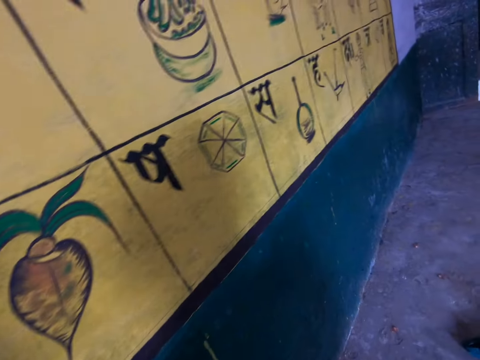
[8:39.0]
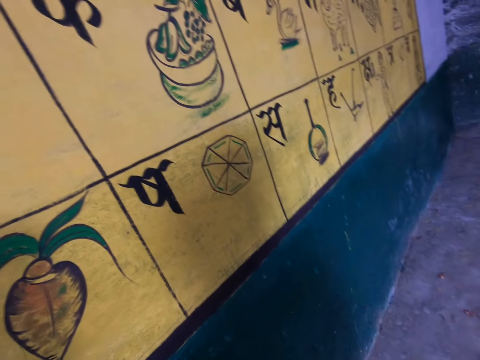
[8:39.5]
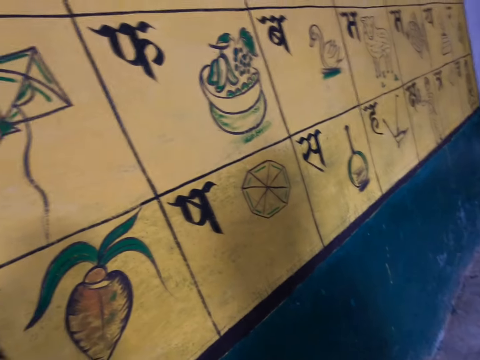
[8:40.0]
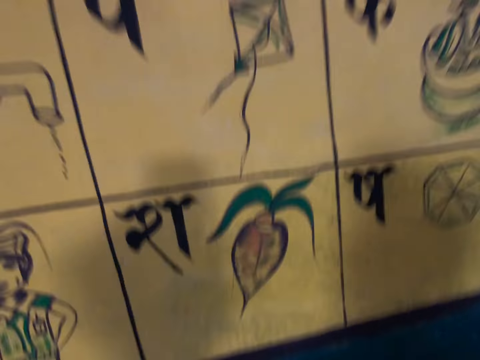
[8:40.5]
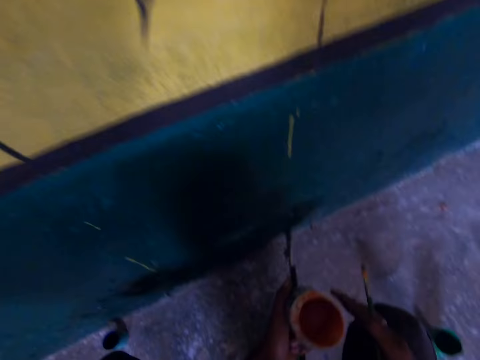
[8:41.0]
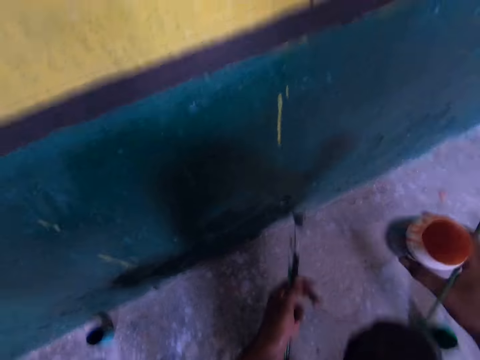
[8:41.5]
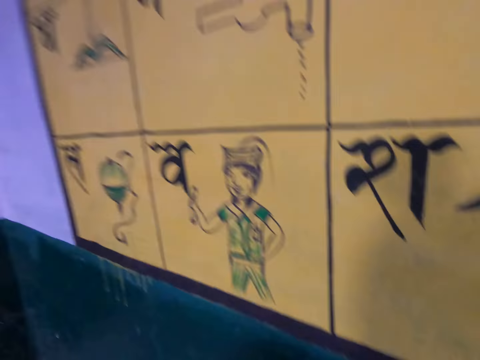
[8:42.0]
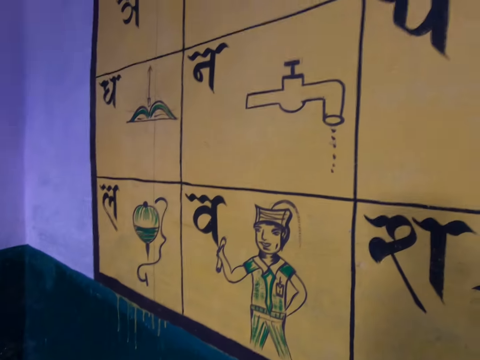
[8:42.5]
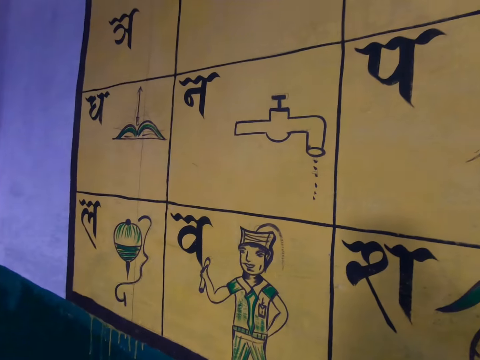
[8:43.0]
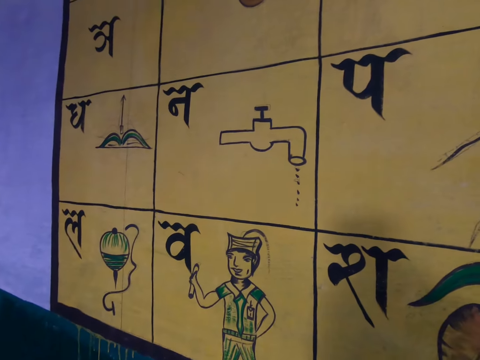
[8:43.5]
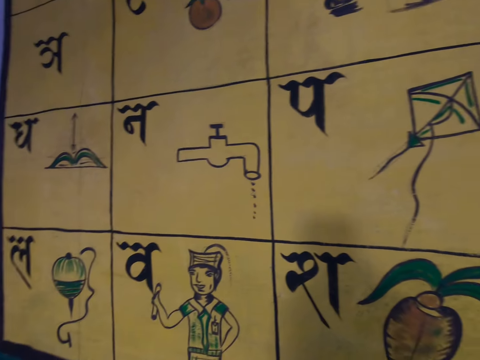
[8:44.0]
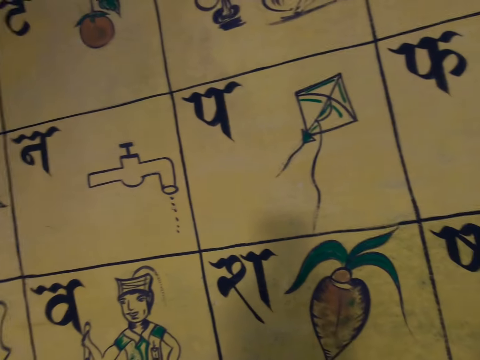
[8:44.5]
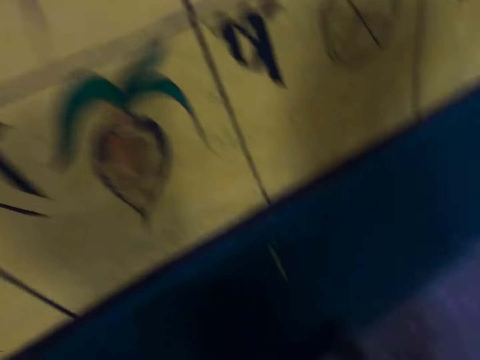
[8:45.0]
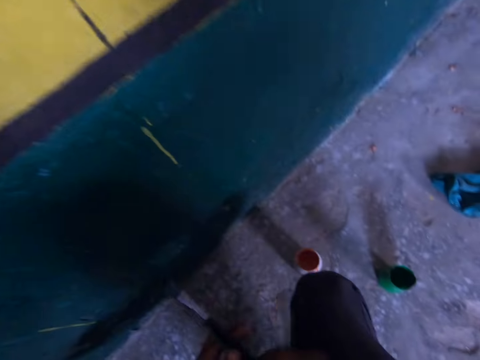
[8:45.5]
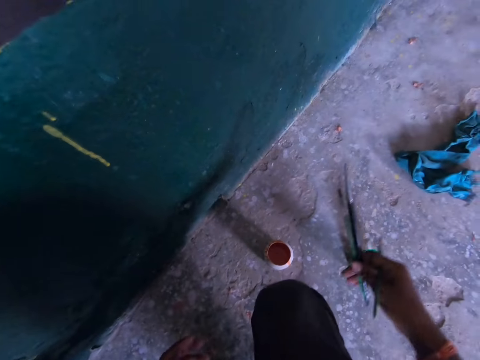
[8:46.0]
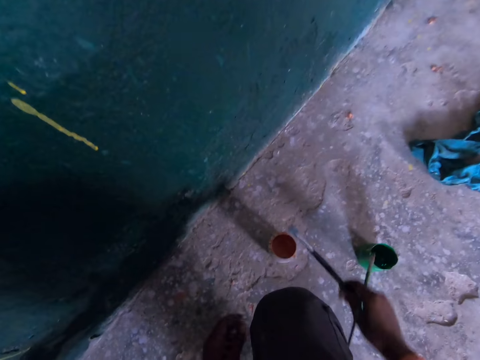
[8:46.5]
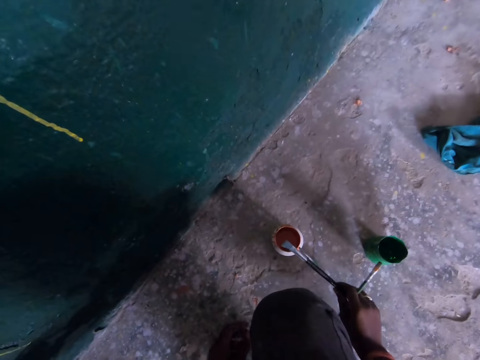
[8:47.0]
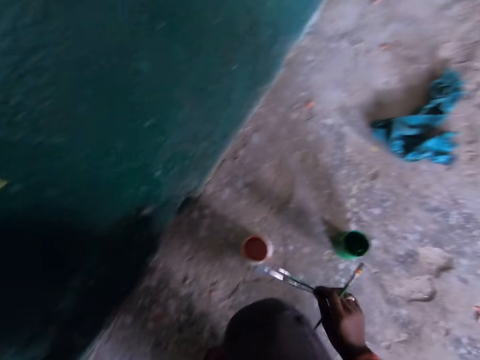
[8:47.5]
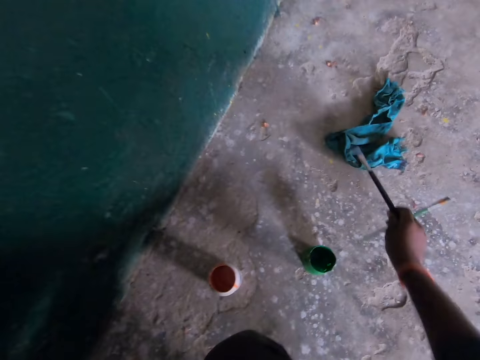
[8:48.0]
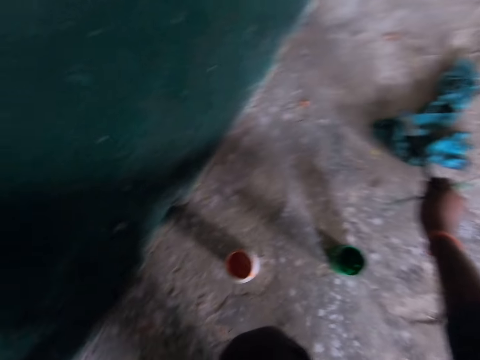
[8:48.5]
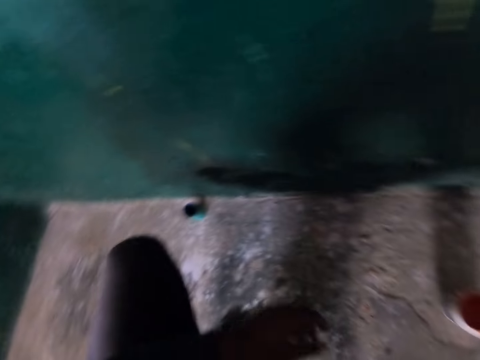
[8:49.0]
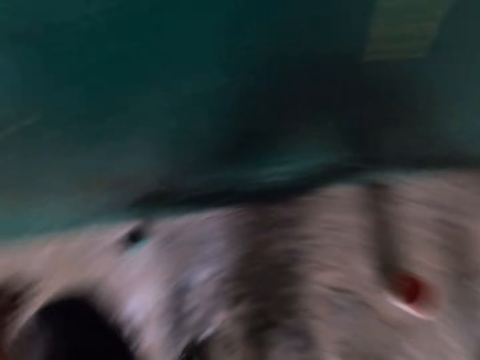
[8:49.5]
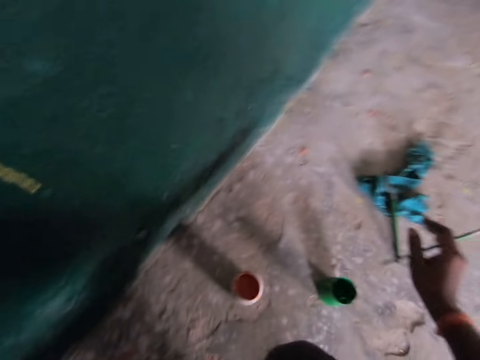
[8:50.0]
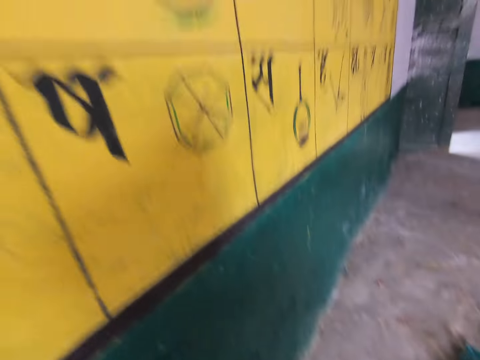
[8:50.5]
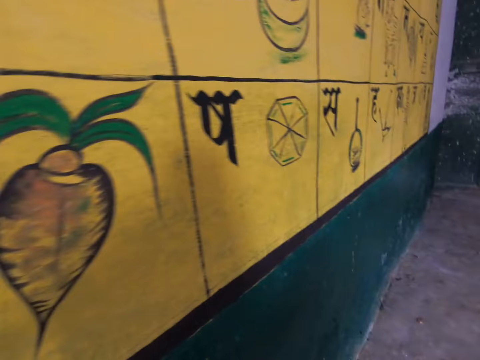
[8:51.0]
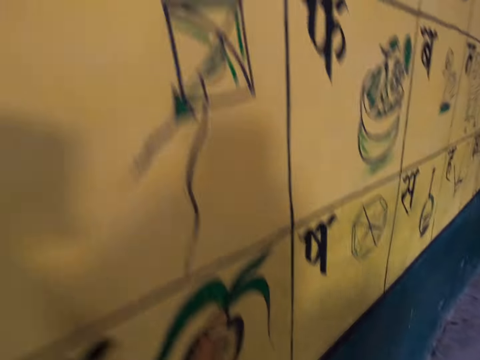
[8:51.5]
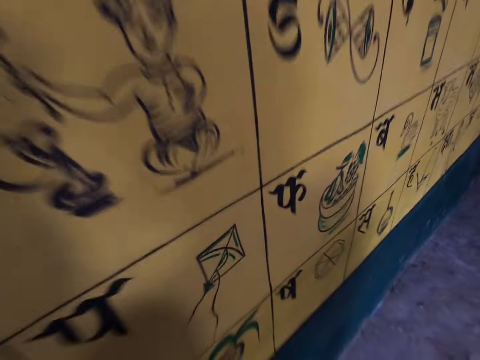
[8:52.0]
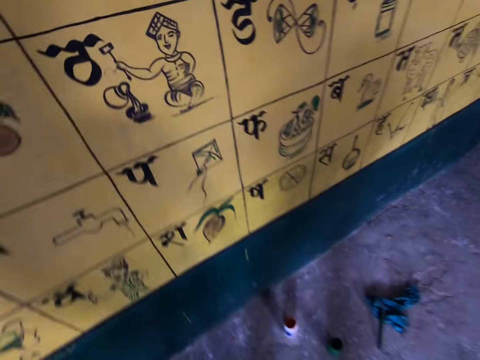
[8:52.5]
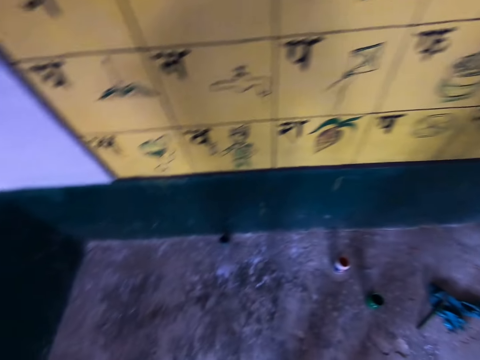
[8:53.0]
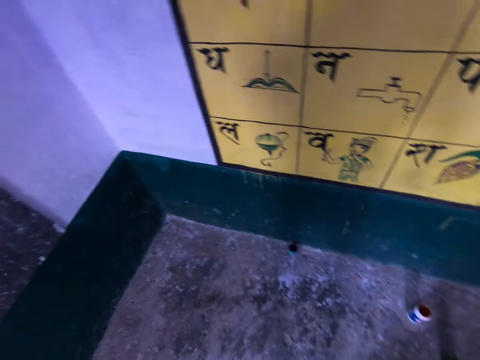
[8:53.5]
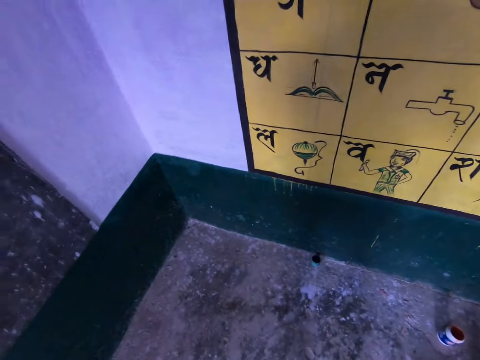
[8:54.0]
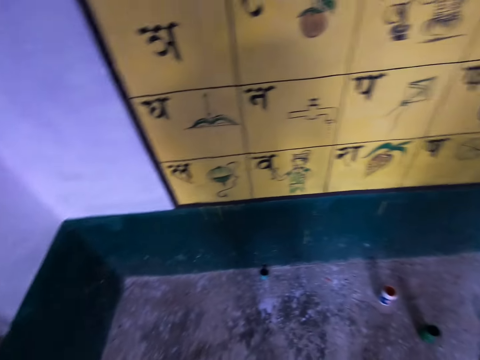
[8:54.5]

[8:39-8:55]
The camera wearer looks around the wall. They drop an ink container or painting can on the floor. They pass the painting can to the right hand. They look around the wall. They look downwards. They pass the painting brushes to the other hand. They drop the painting brush on the cloth. They look around the area. They look at the wall.

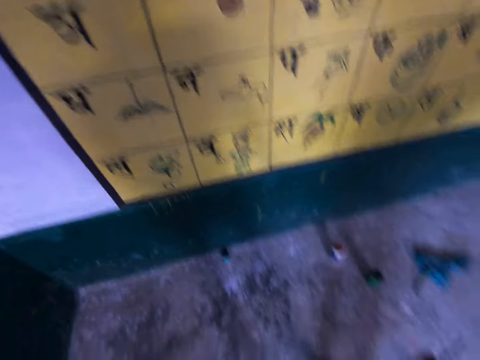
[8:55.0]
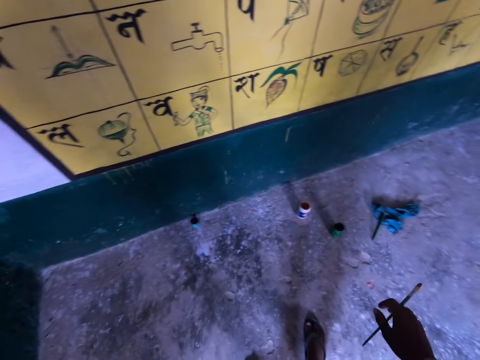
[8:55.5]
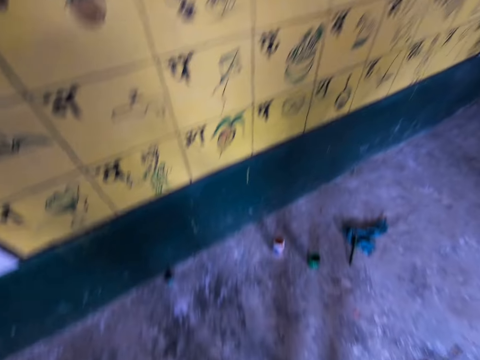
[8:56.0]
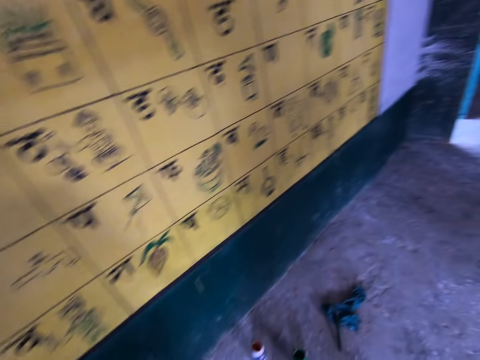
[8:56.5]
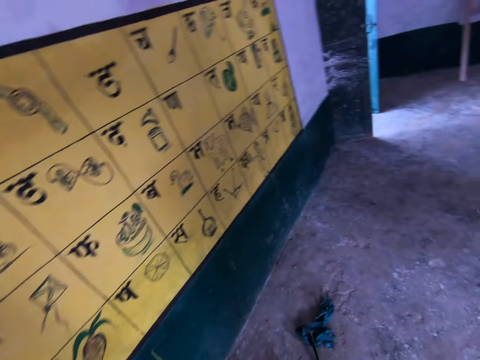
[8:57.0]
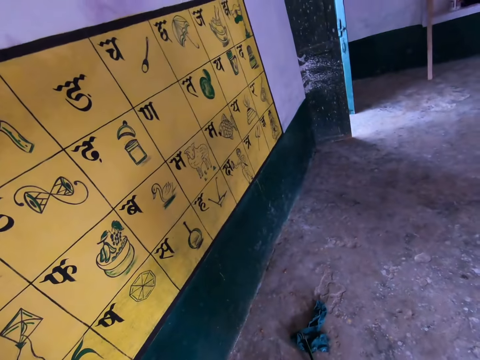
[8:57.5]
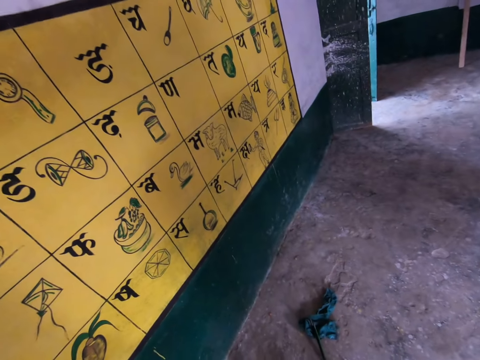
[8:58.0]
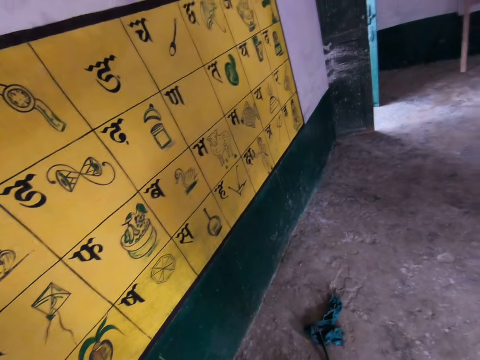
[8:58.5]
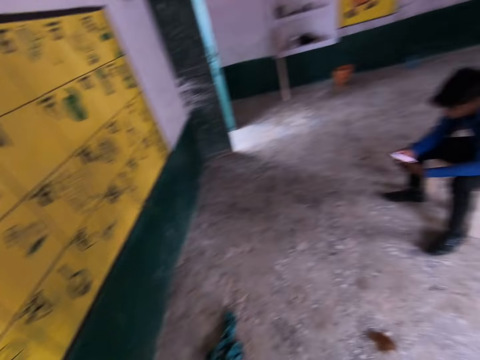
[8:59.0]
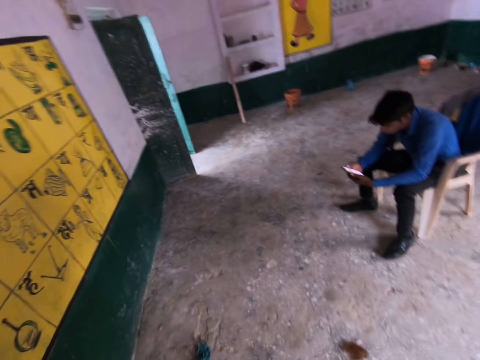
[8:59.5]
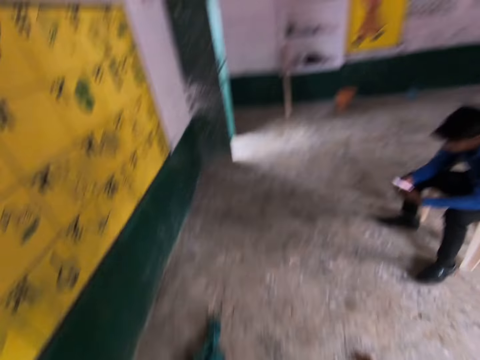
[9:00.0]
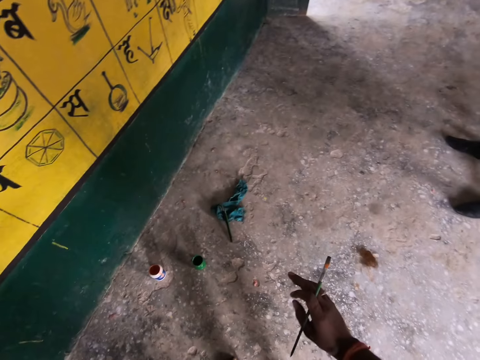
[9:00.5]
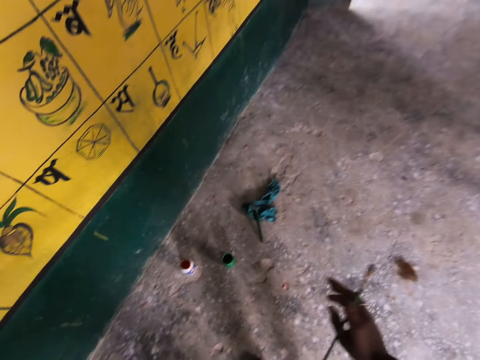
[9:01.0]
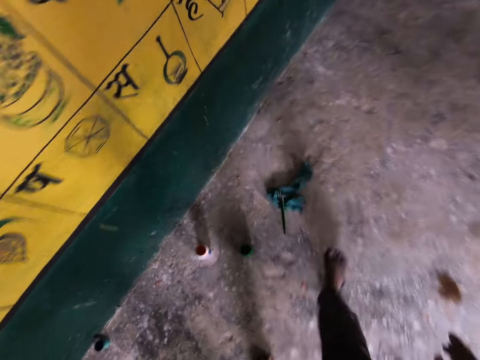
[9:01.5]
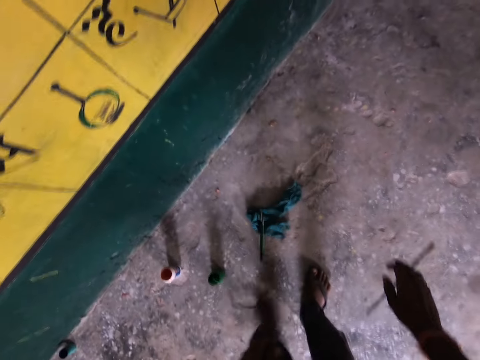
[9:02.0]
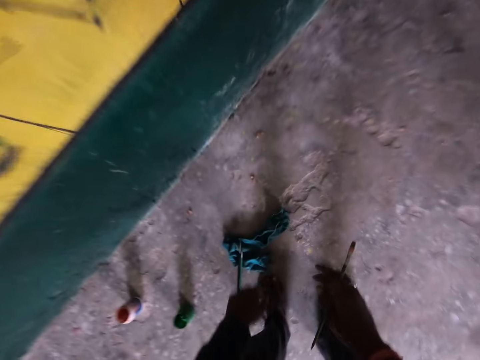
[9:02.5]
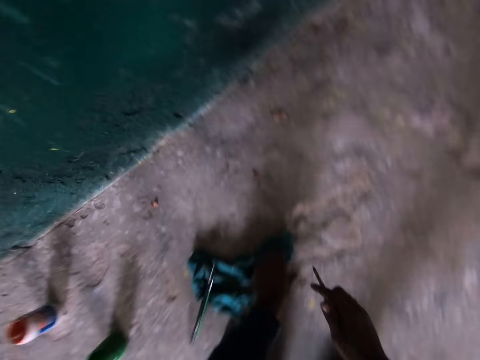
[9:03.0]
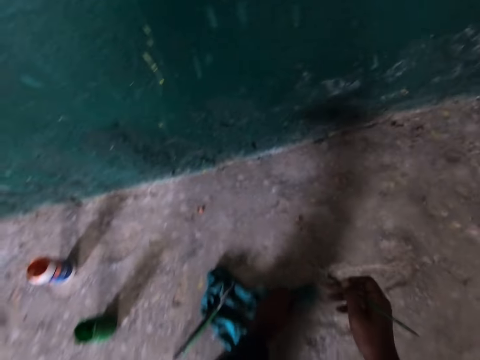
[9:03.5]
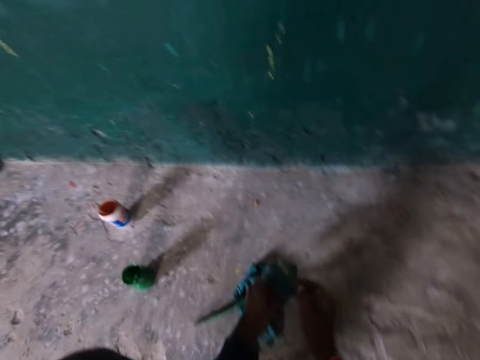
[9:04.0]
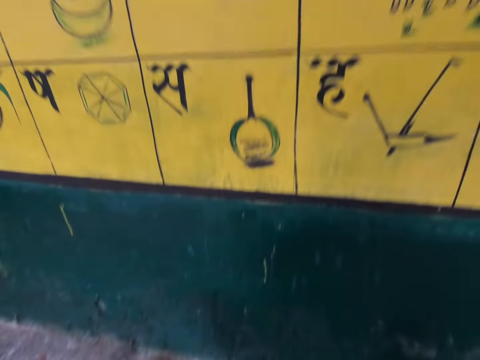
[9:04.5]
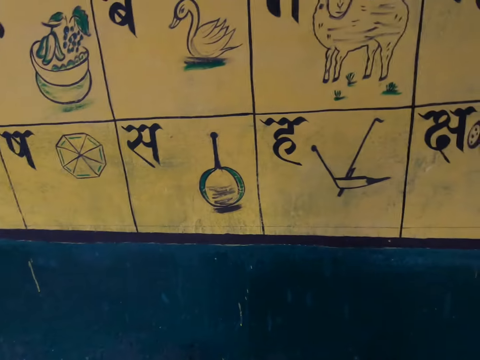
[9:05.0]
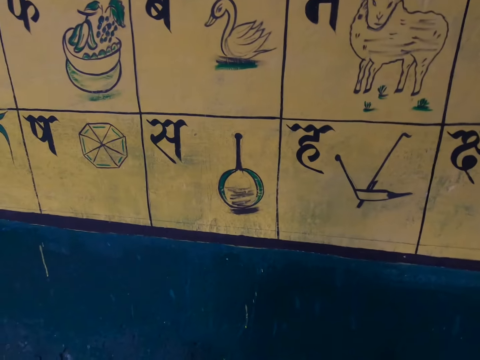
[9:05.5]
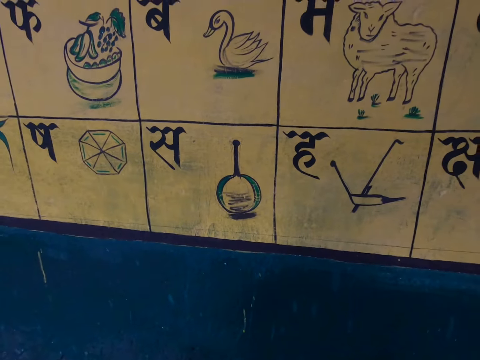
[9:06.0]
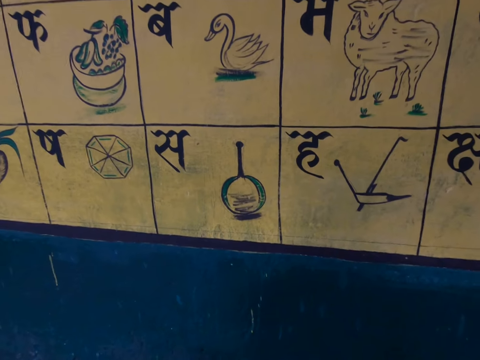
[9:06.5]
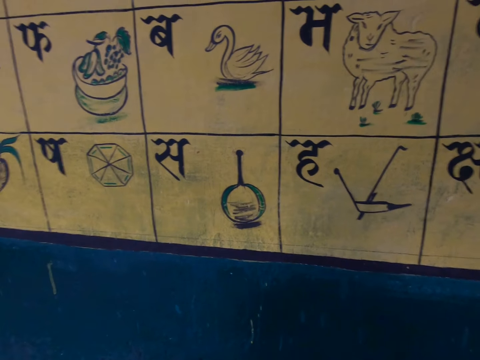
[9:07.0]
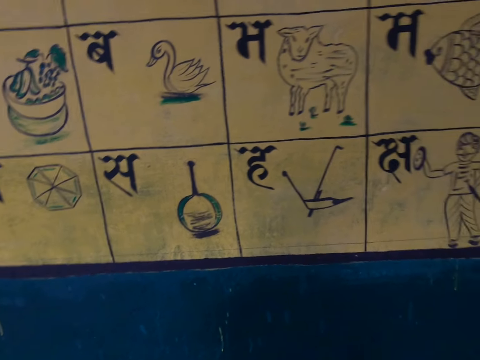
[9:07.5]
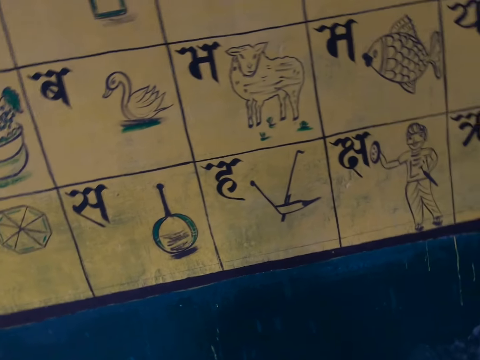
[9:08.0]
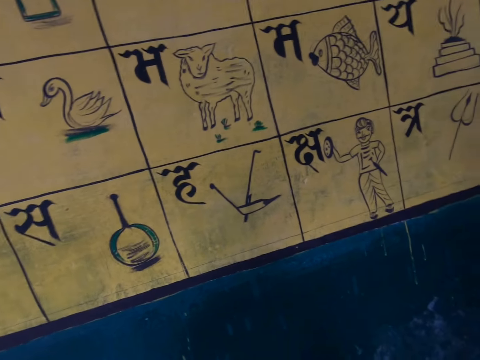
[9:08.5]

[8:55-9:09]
The camera wearer looks around the room. They move some few steps. They crouch. They wipe the tip of the paintbrush with a rag on the floor. They pick a cloth. They look at the wall.
